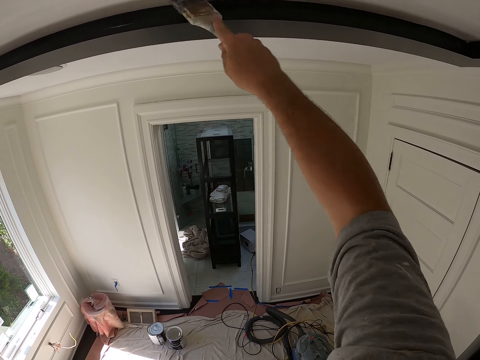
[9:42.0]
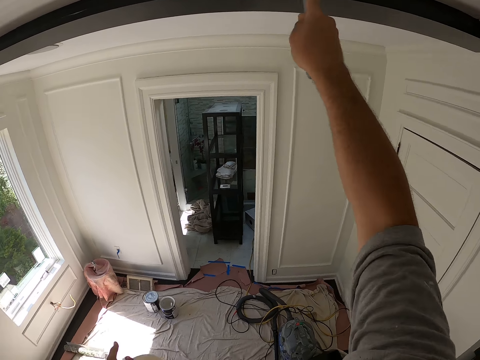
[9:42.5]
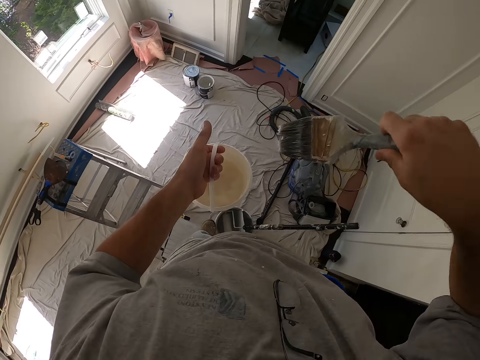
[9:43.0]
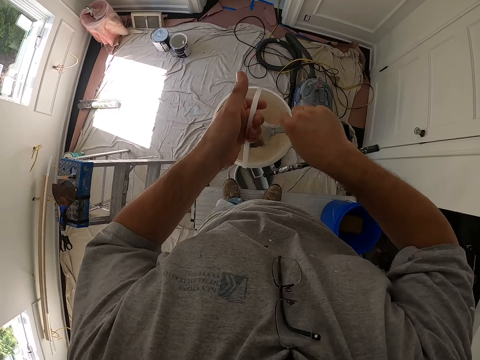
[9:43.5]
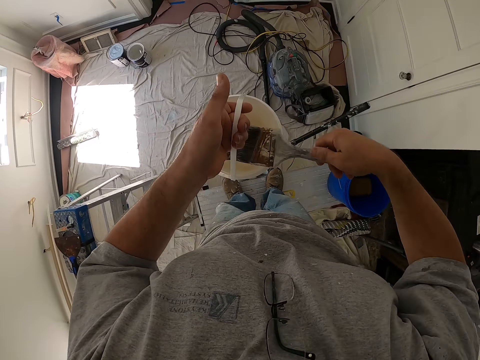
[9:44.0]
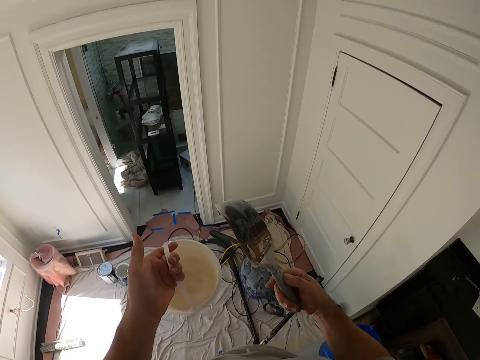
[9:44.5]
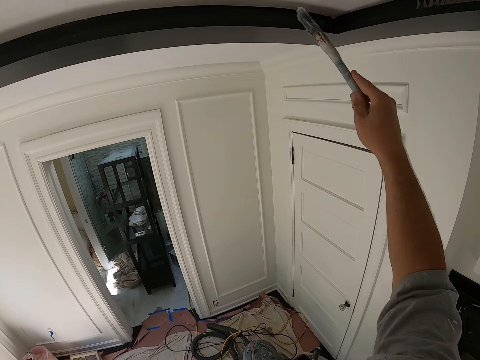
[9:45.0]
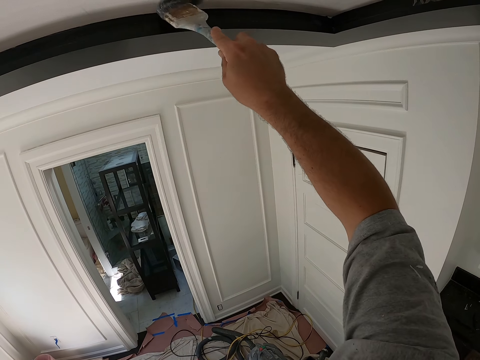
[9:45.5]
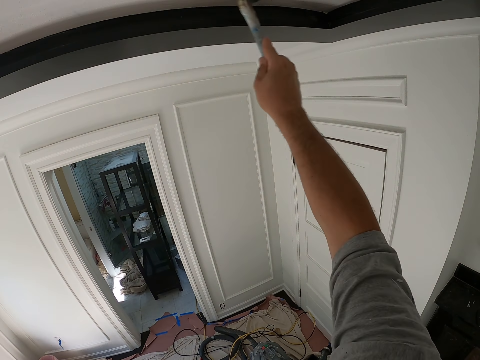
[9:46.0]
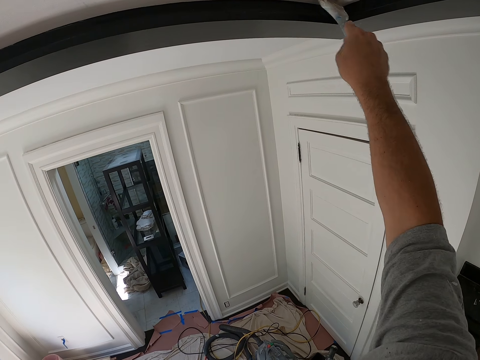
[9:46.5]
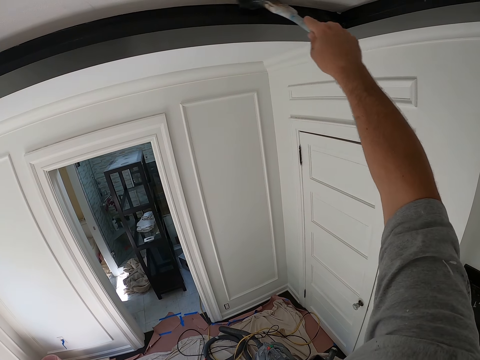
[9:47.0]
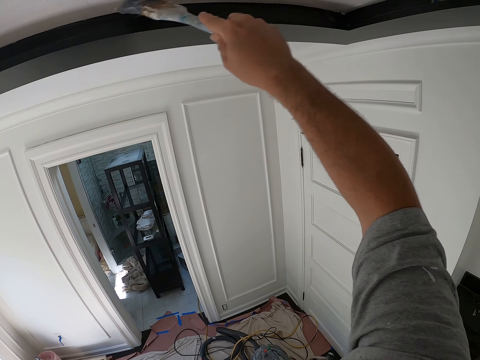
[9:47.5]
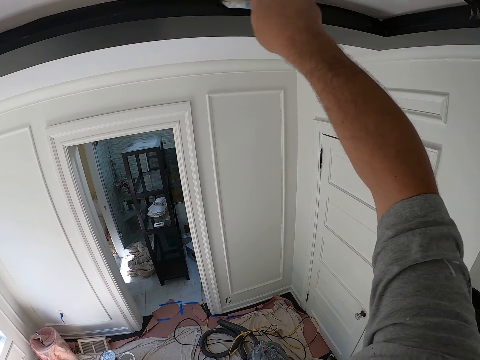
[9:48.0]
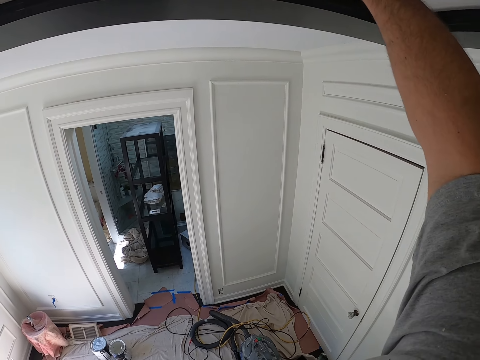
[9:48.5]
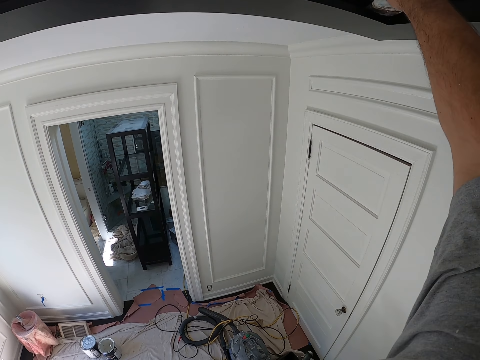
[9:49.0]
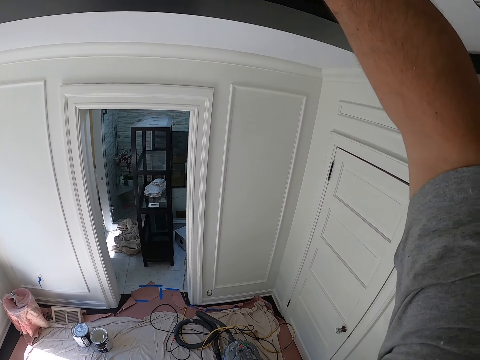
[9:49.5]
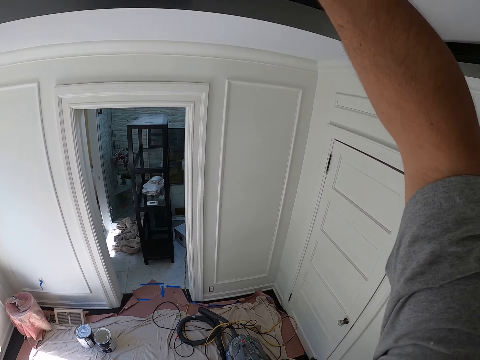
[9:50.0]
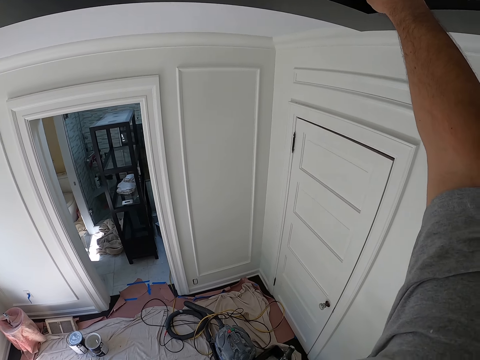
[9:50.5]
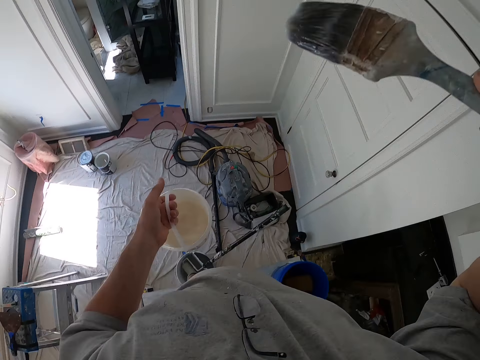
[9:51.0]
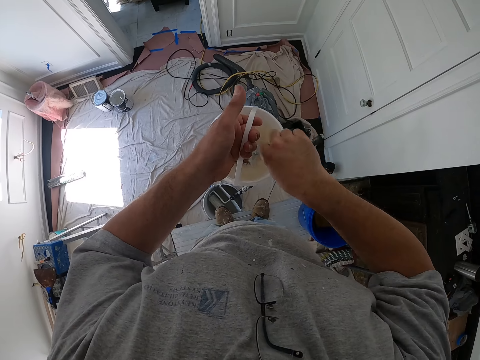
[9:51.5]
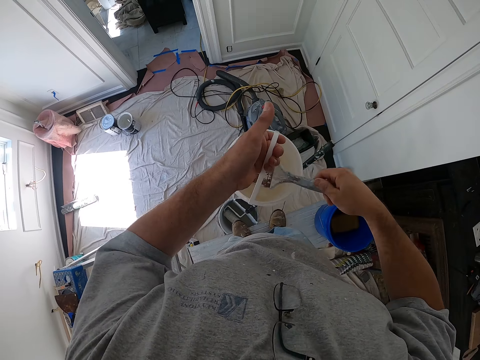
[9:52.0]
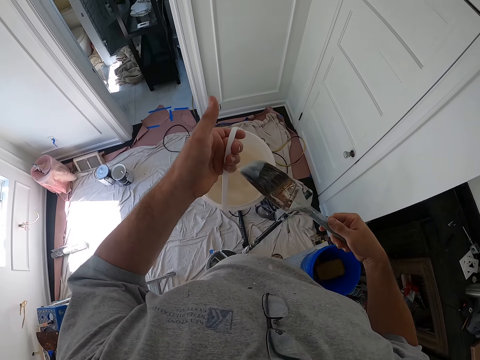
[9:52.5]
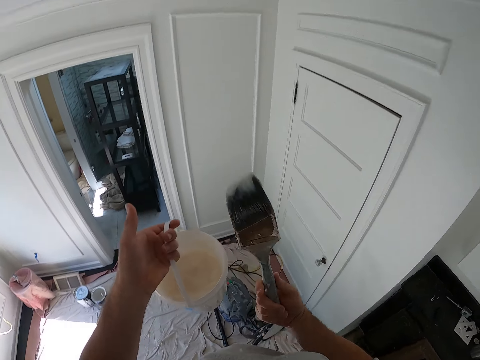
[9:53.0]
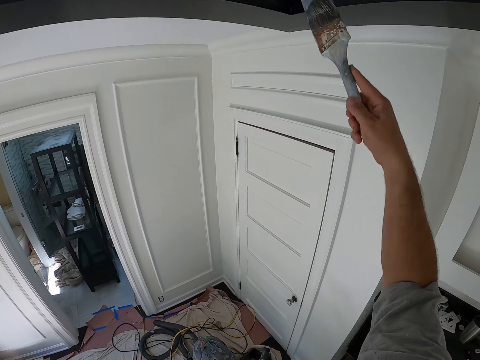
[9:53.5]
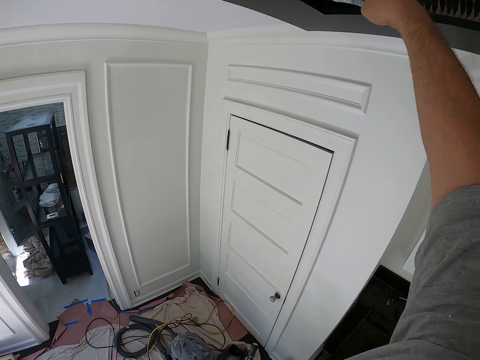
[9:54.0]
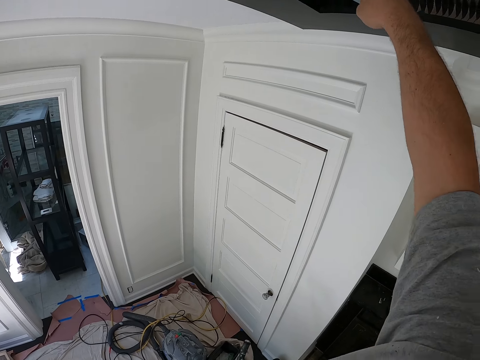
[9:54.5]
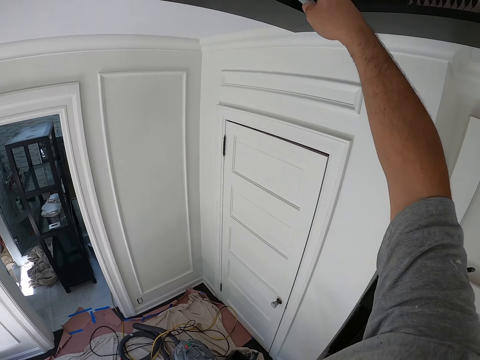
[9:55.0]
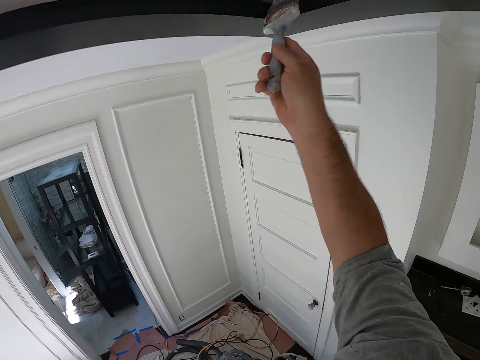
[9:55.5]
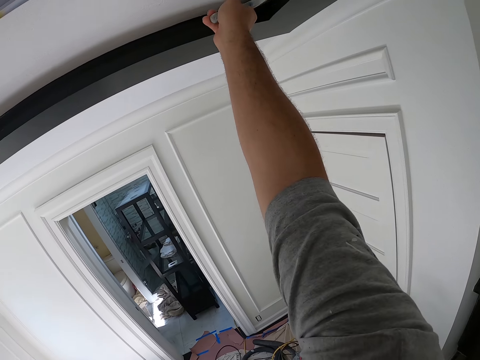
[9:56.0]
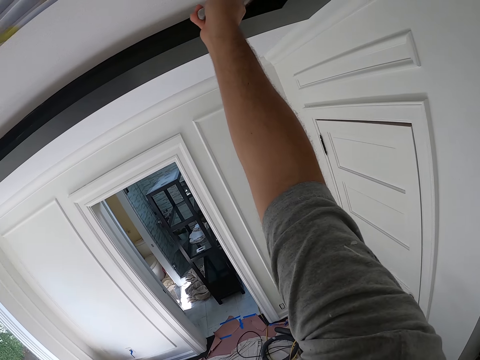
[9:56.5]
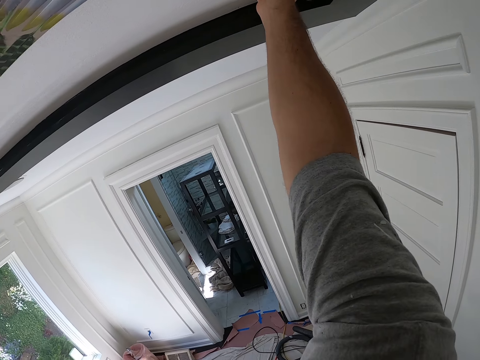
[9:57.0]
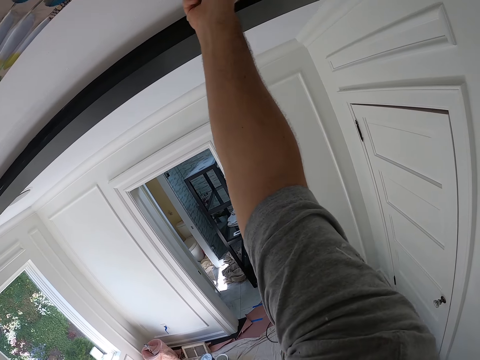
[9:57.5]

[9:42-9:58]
The camera wearer dips the paintbrush into the paint bucket. They paint the ceiling with the paintbrush. They dip the paintbrush into the paint bucket. They paint the ceiling with the paintbrush.

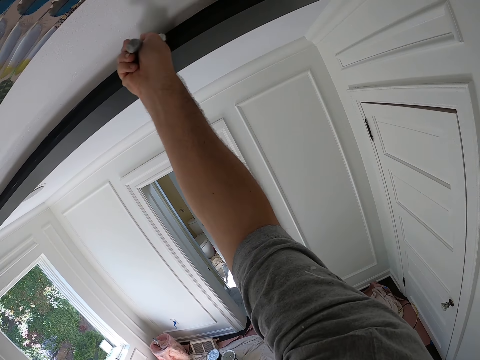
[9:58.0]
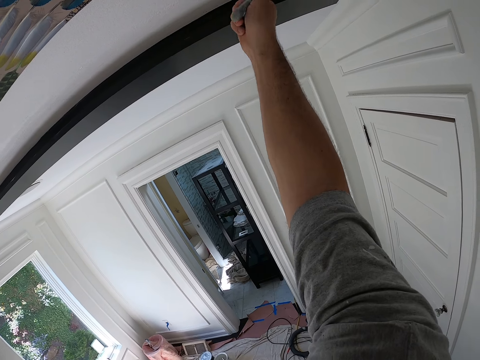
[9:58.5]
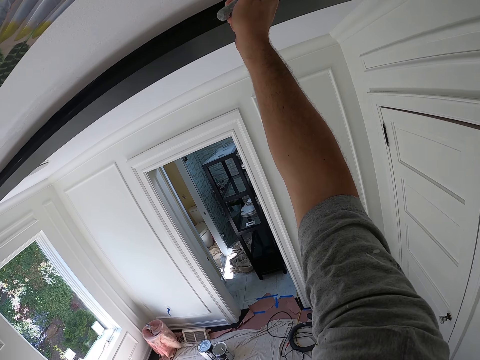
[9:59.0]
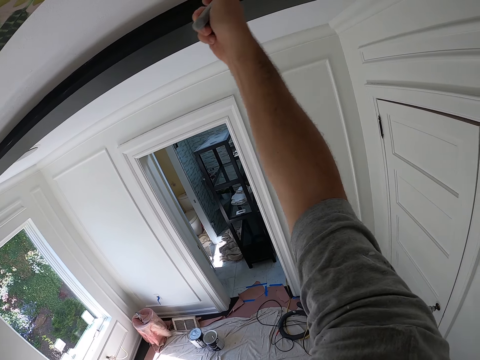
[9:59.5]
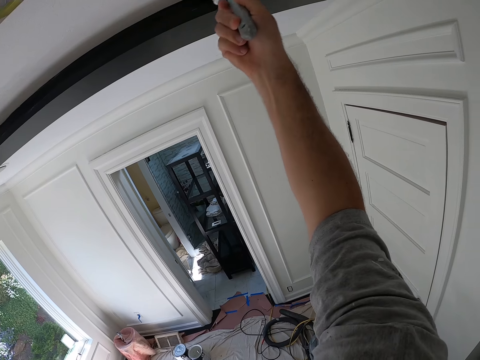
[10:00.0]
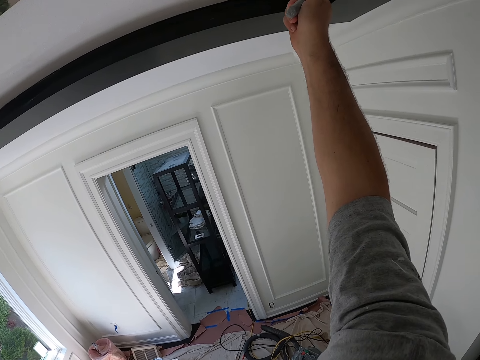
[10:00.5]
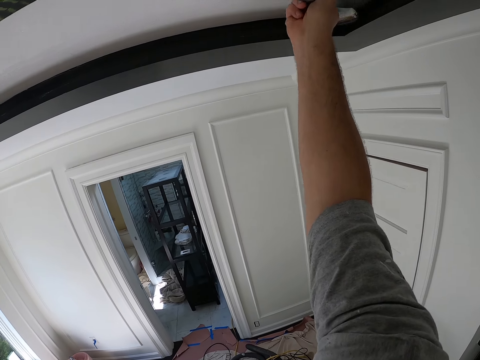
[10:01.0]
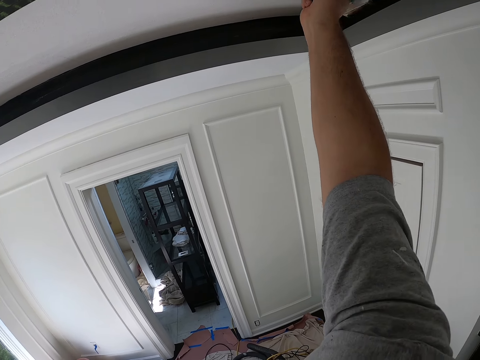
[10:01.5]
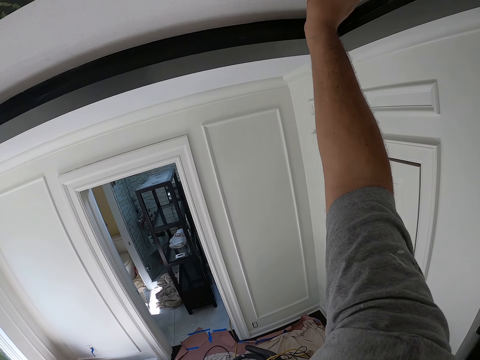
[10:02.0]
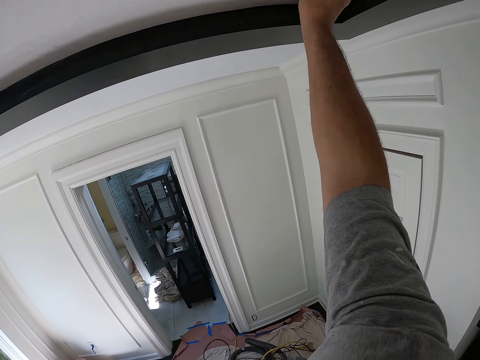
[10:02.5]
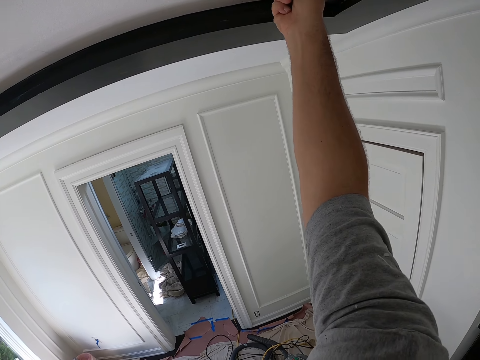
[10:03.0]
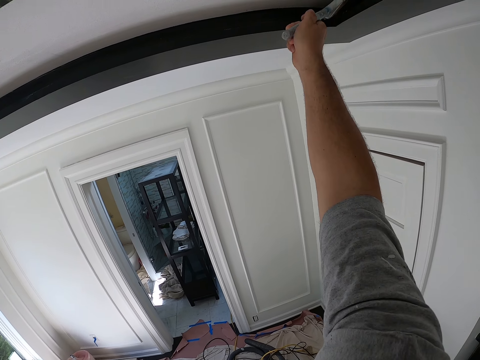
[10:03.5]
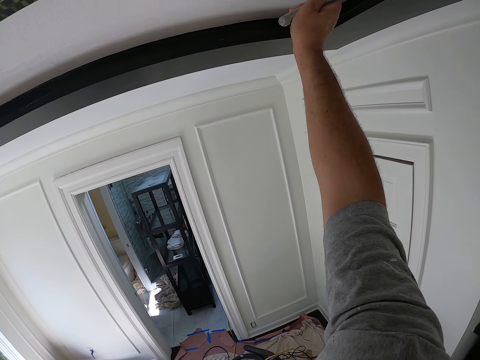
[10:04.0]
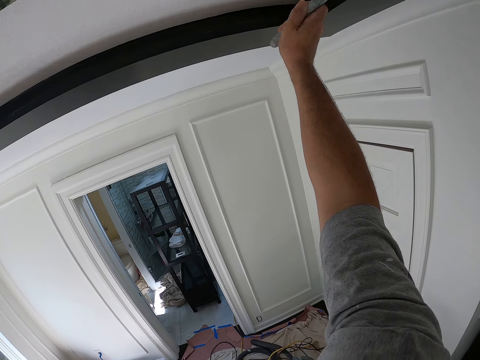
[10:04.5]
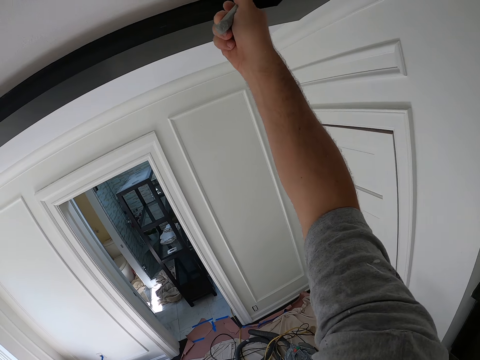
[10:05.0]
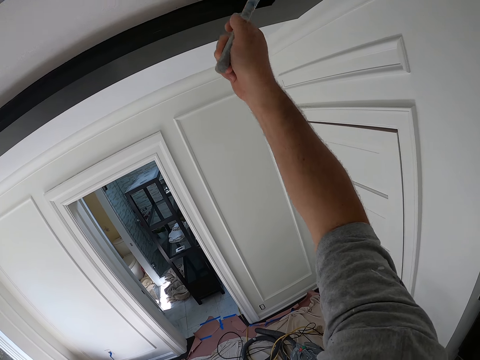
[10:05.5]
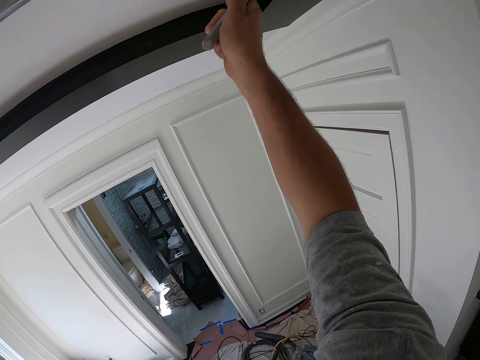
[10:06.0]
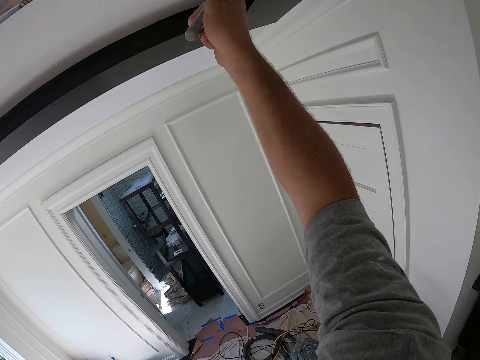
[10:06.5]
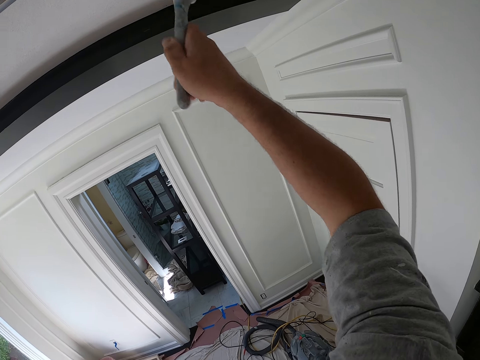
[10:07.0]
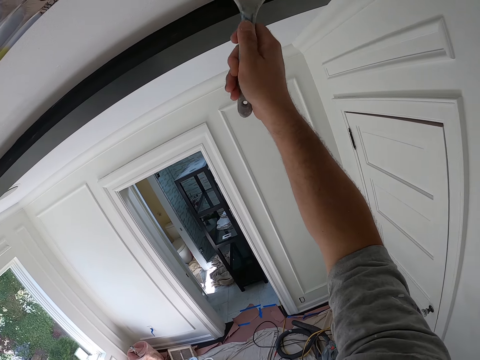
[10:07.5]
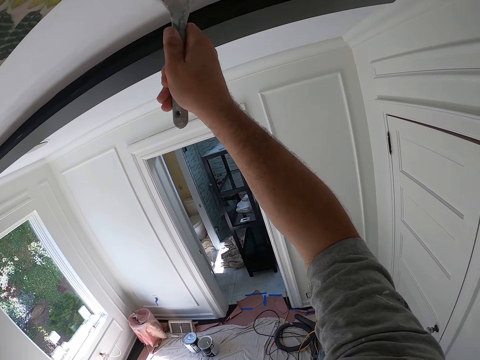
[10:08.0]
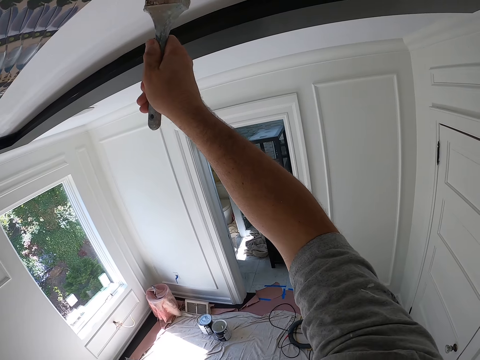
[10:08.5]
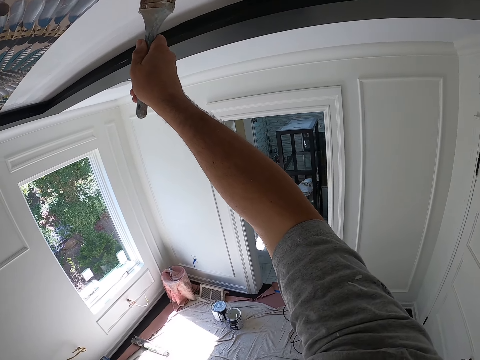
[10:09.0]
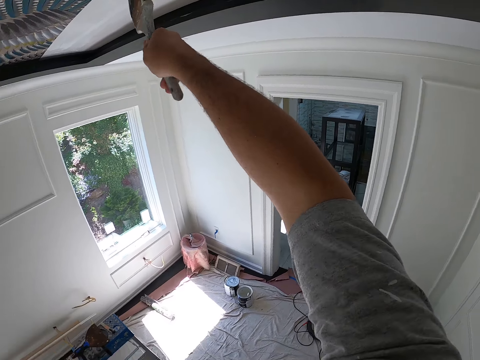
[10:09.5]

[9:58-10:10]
The camera wearer paints the ceiling.
